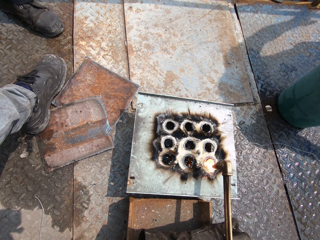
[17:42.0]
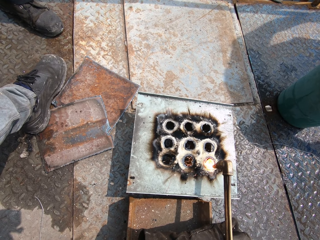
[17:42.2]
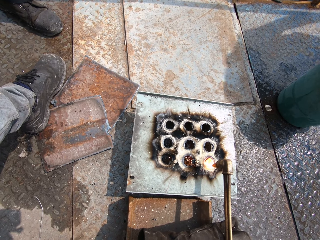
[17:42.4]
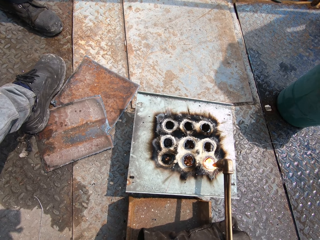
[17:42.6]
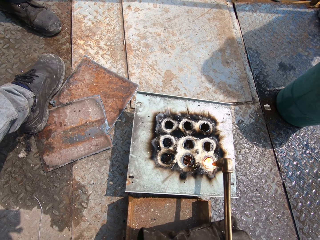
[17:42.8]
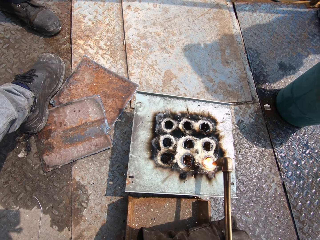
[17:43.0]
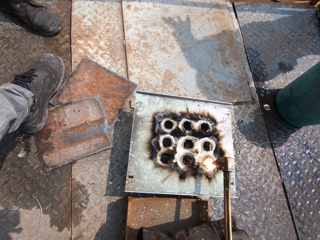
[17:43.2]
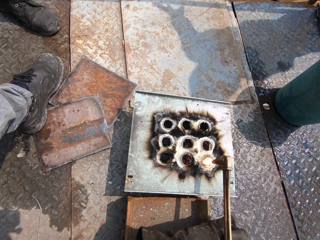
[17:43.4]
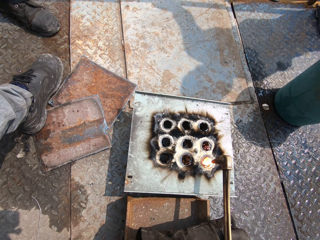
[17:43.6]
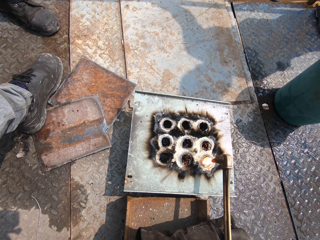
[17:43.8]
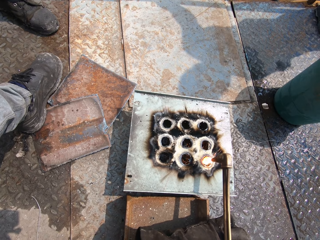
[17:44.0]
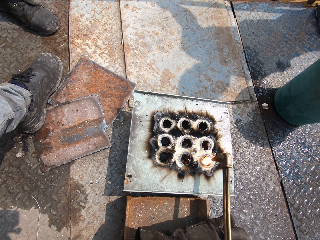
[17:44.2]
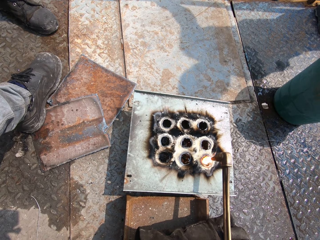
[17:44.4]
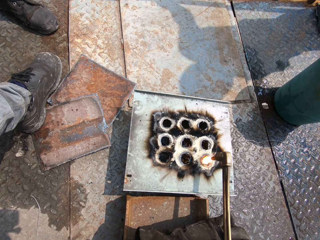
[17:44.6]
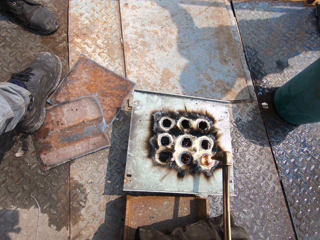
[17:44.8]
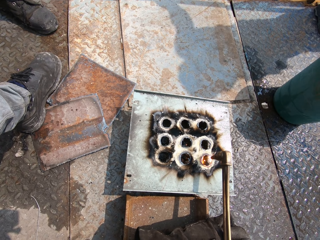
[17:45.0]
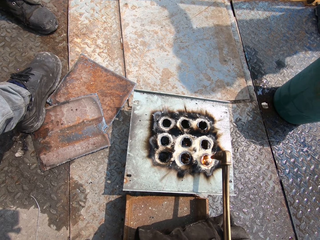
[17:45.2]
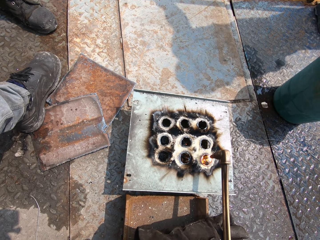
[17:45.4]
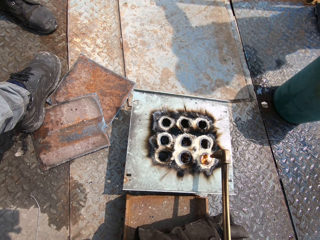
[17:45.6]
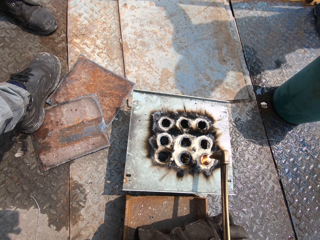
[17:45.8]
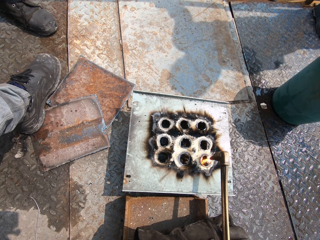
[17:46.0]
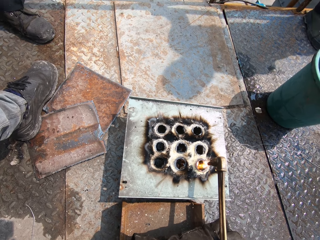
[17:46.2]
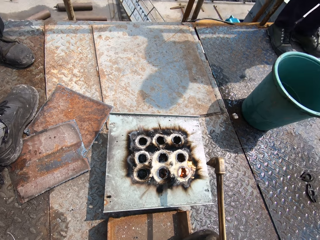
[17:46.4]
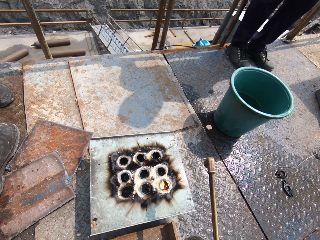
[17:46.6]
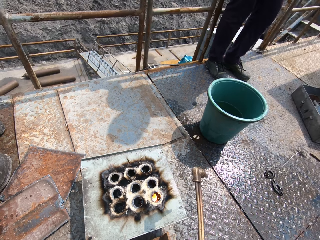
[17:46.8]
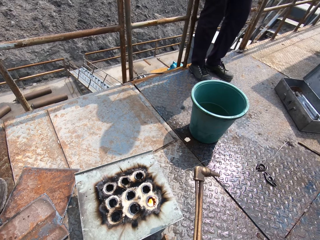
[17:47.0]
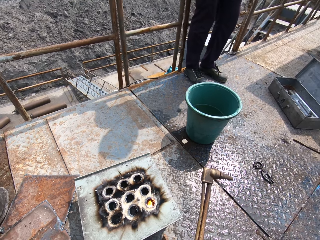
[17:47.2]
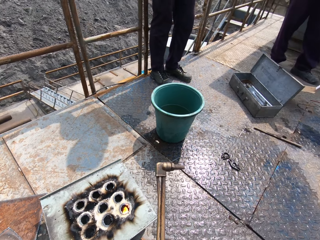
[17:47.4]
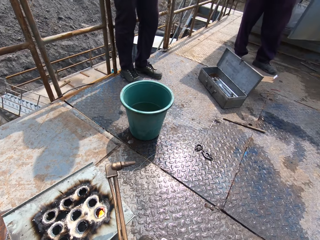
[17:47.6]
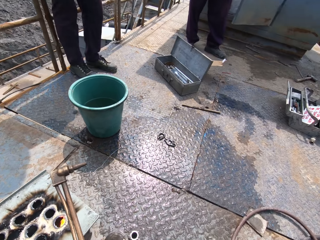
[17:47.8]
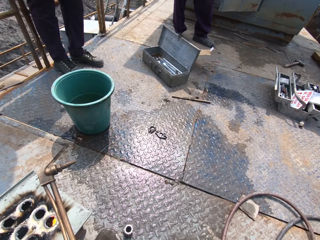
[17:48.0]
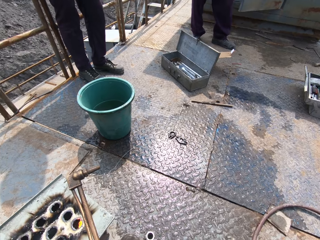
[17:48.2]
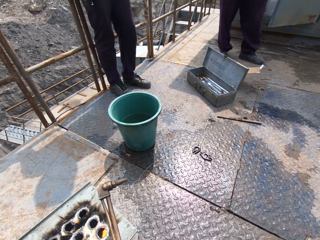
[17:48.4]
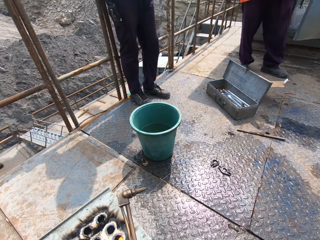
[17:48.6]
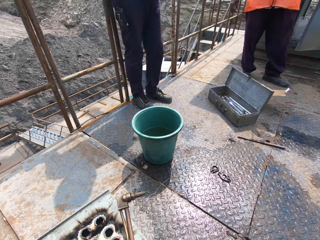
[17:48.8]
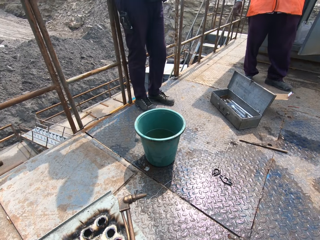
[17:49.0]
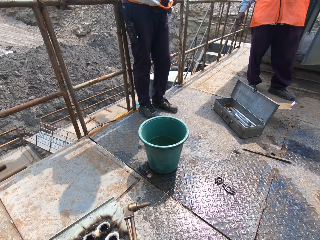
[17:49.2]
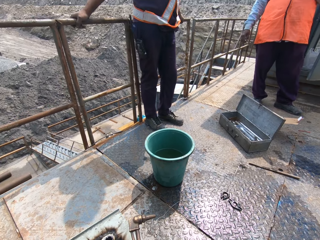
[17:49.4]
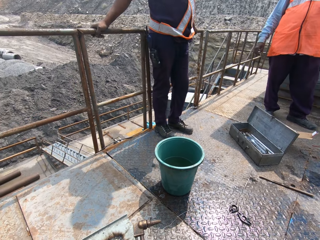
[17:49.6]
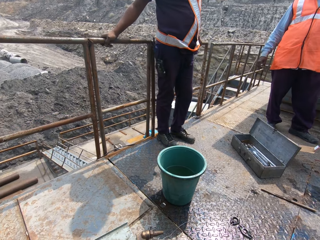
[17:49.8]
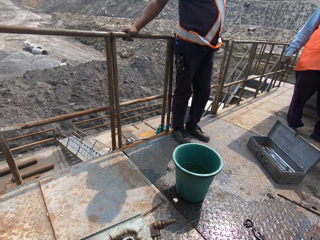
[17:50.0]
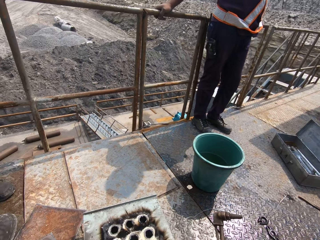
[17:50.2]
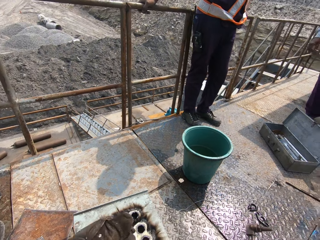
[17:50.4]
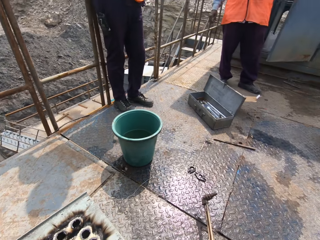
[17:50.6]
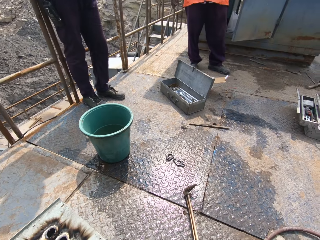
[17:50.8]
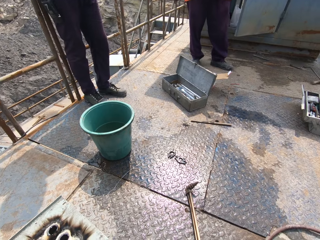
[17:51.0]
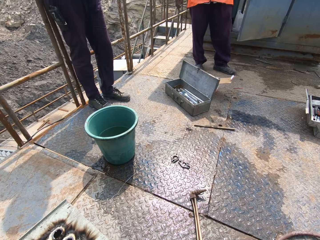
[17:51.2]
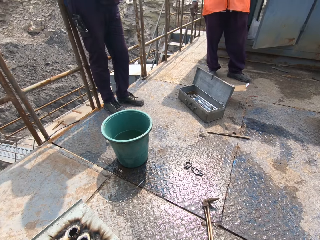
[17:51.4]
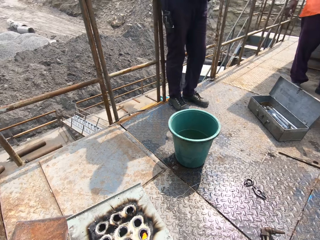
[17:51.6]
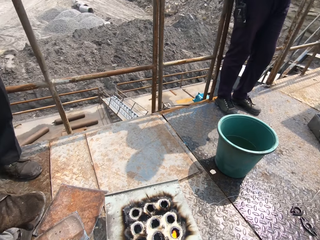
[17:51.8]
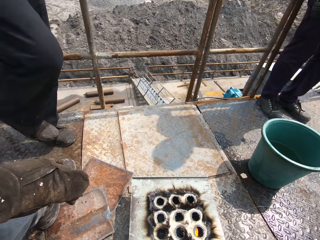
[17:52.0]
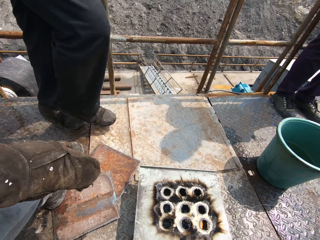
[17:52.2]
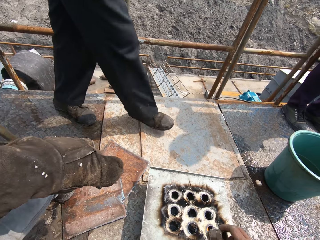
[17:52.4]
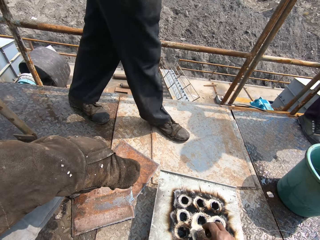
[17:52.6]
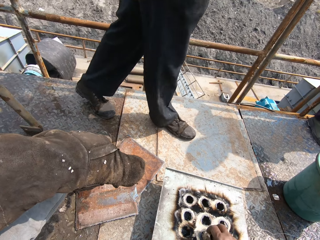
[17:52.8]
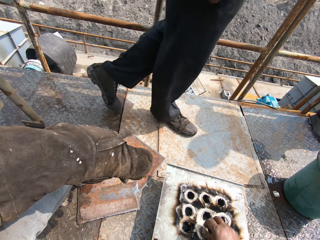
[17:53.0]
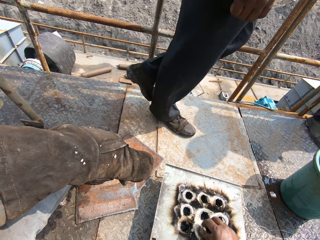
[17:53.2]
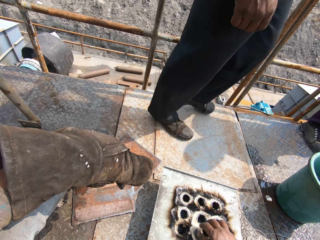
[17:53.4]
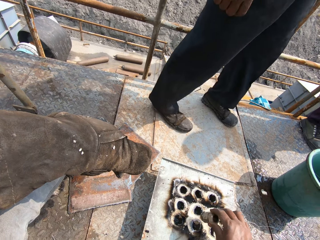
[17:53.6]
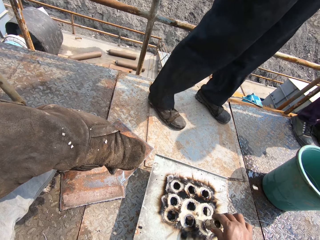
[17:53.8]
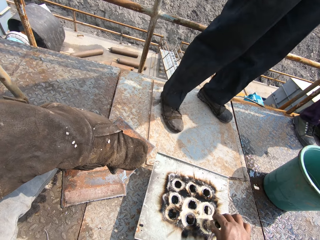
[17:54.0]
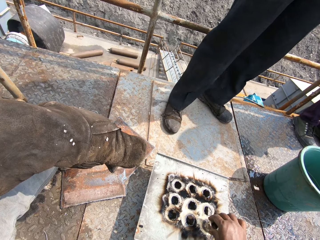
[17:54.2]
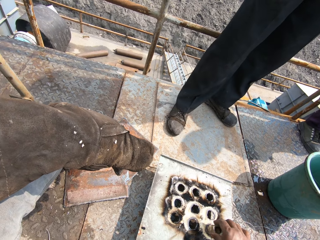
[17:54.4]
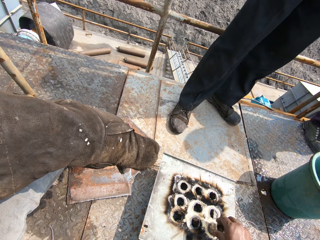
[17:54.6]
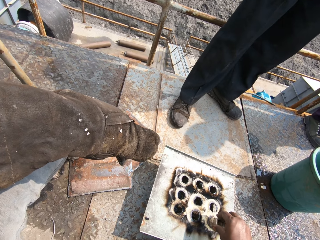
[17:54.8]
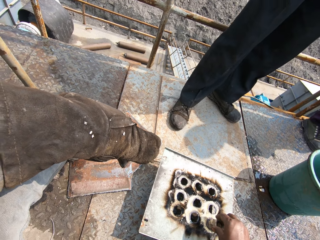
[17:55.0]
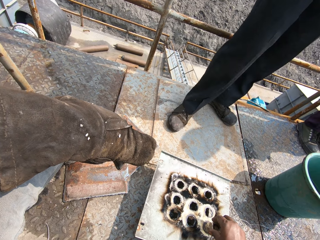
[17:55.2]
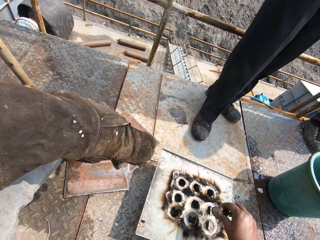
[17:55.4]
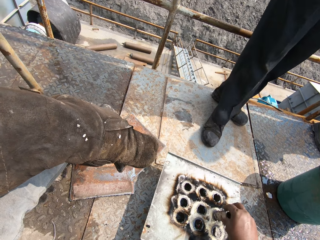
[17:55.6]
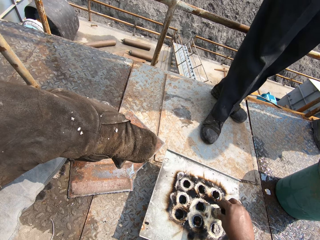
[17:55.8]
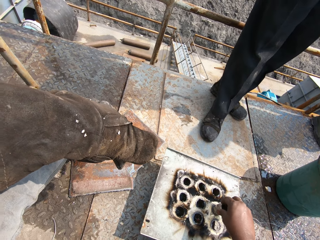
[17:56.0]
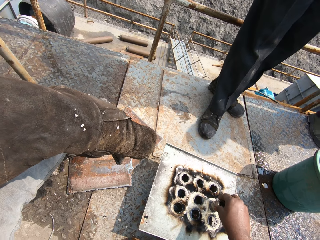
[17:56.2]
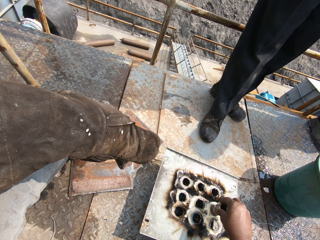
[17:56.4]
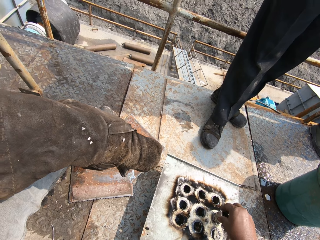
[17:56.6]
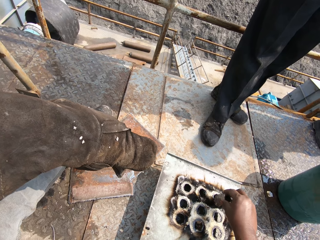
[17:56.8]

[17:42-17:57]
The camera wearer turns off the welding torch. A man converses with the camera wearer, another man and a third man. The first man holds the rail with his hands. The camera wearer drops the welding torch on the floor. The second man walks to the first man. The camera wearer places the metal pipe on the piece of metal in the holes with his right hand. He places the metal pipe on the piece of metal with his right hand repeatedly.

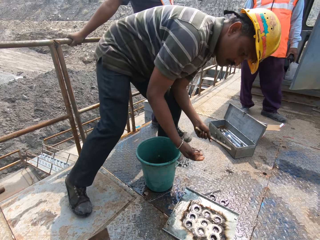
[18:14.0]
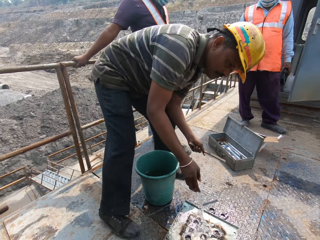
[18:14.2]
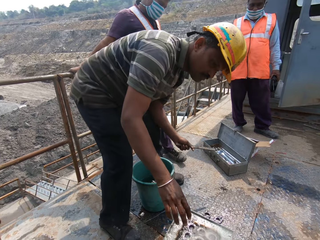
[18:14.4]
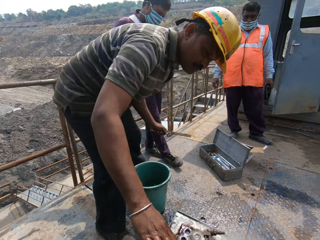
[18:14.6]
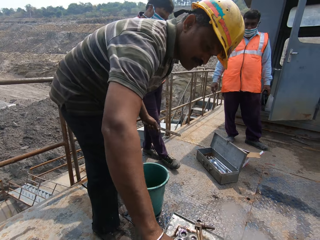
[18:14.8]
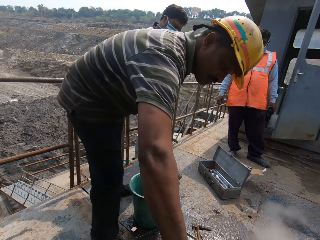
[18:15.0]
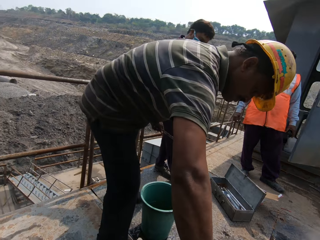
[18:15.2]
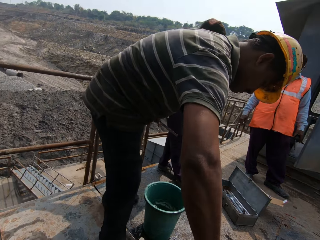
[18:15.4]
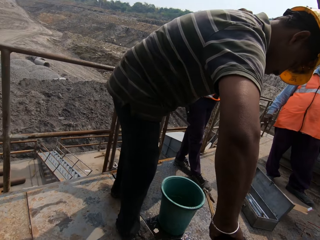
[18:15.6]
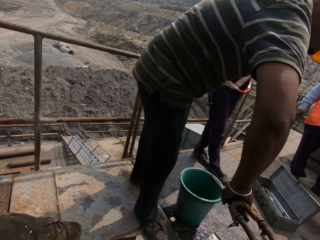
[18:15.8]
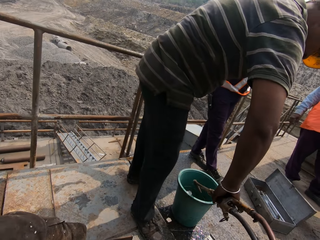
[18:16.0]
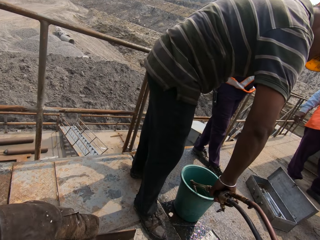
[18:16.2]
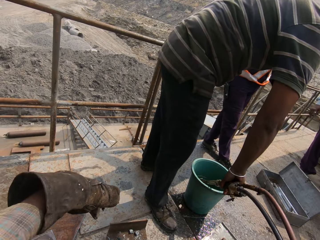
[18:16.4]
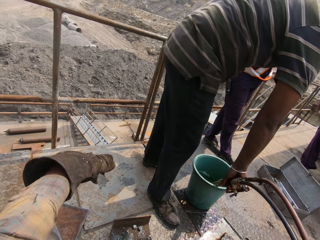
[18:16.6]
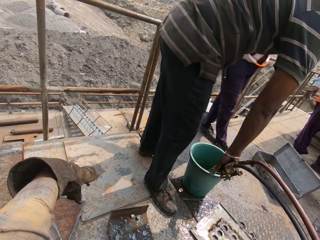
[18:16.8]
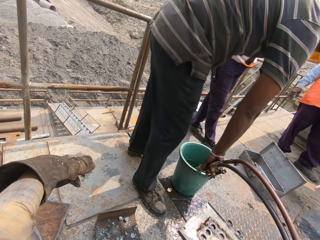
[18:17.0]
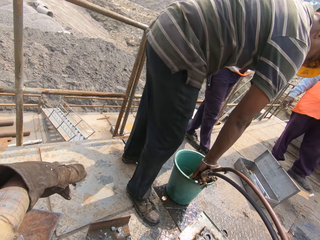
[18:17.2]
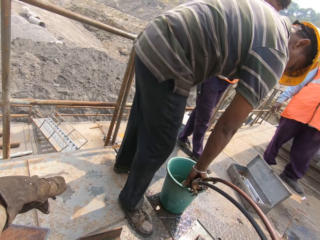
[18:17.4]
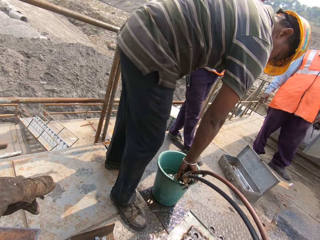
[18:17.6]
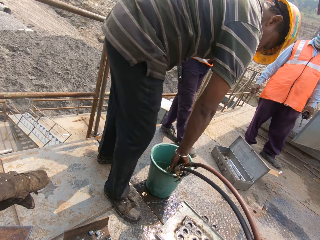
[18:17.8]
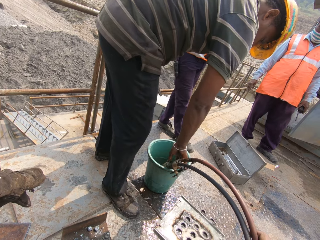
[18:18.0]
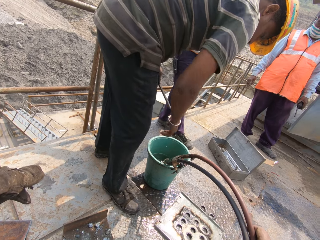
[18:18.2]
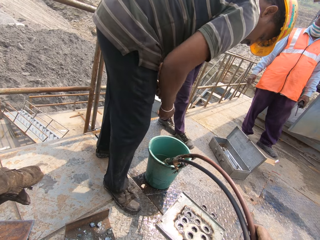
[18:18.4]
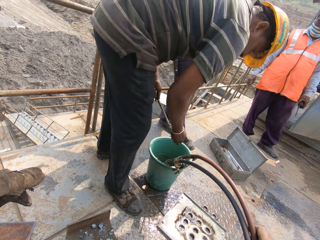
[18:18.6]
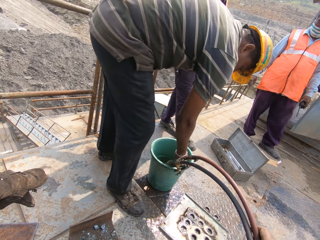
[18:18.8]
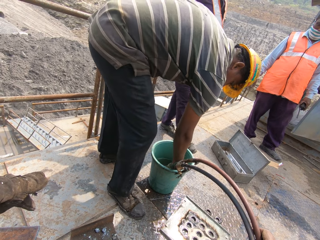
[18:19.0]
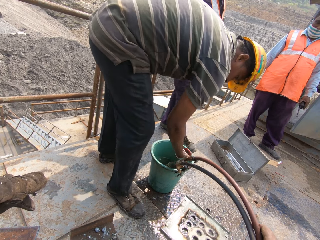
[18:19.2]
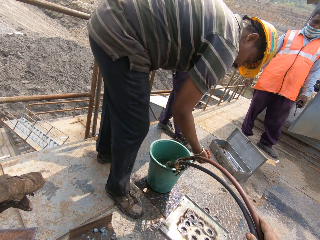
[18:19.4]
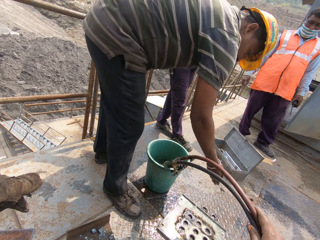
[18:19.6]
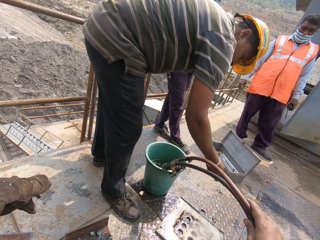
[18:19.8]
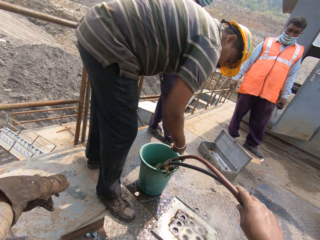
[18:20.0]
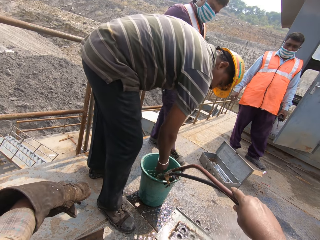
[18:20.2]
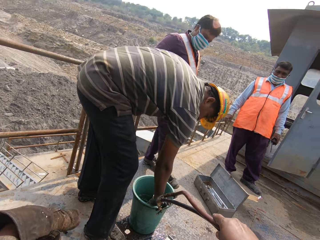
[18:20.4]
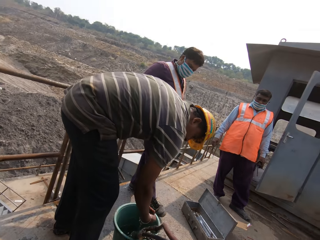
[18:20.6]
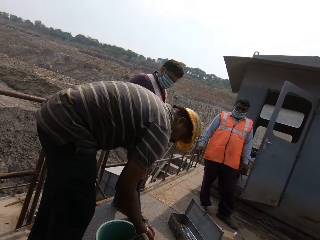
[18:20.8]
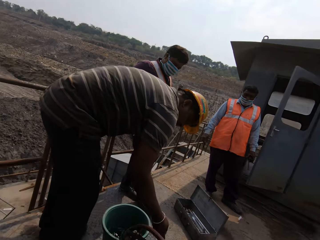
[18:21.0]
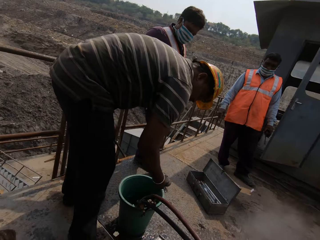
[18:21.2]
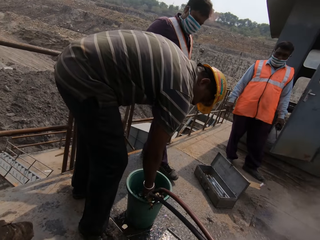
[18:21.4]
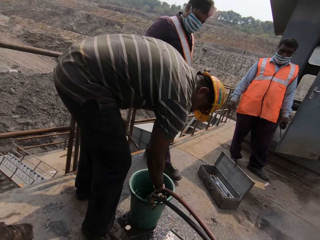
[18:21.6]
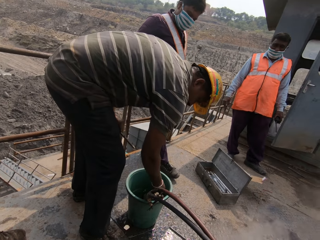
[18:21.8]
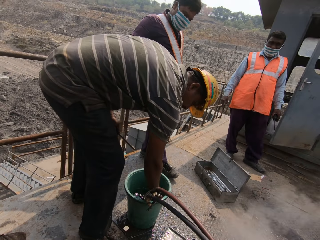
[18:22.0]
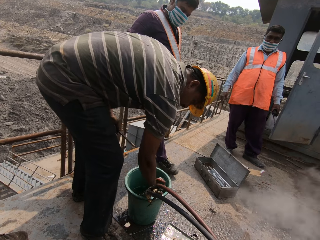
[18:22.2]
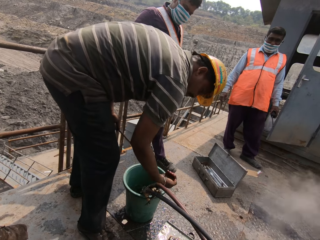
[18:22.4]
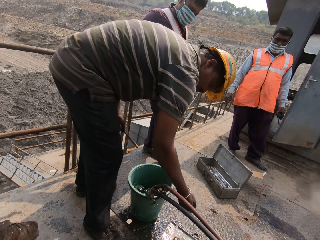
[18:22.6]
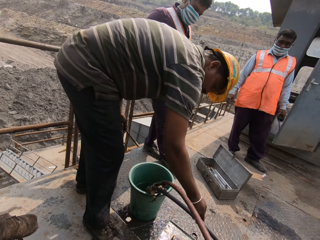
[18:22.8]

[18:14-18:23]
The man places the nozzle or blow torch in his right hand in the green bucket on the floor. The man fetches some water from the green bucket on the floor with his right hand. The camera wearer holds the two hoses with his right hand. The man pours the water in his right hand on the metal plate on the floor. The camera wearer slides his right hand over the two hoses in his right hand. The man fetches some water from the green bucket on the floor with his right hand. The man pours the water in his right hand on the metal plate on the floor. The man holds a stick and fetches some water from the green bucket on the floor with his right hand.
